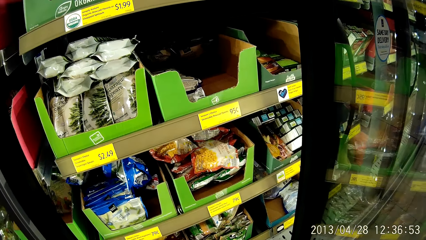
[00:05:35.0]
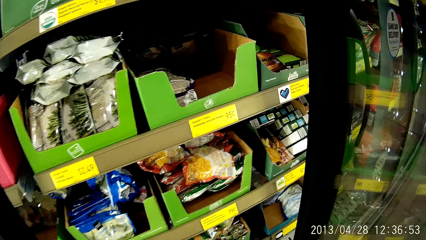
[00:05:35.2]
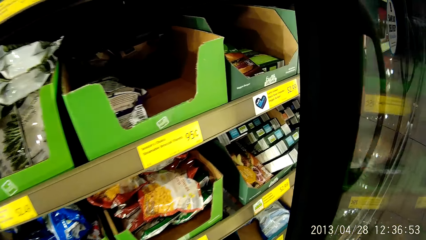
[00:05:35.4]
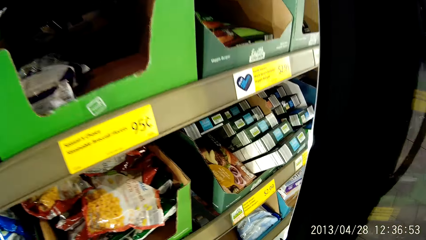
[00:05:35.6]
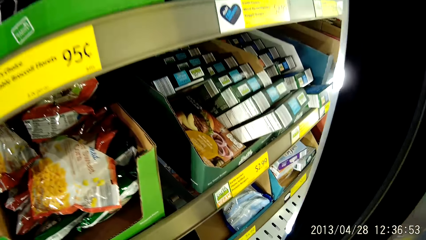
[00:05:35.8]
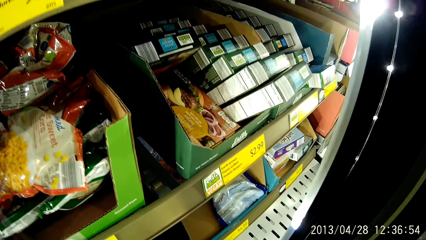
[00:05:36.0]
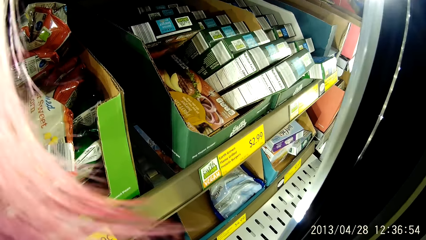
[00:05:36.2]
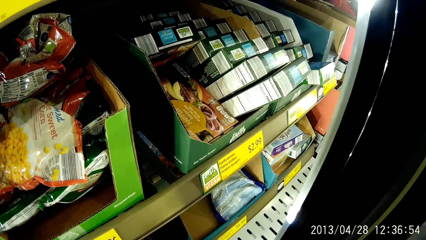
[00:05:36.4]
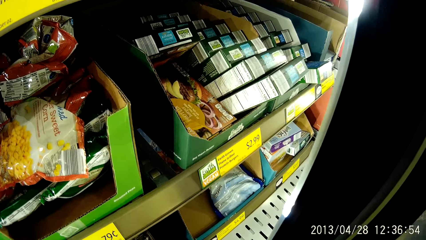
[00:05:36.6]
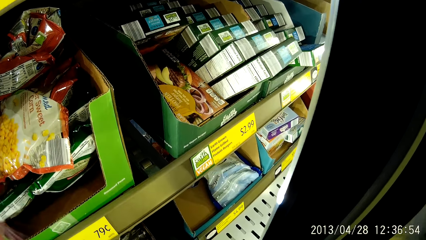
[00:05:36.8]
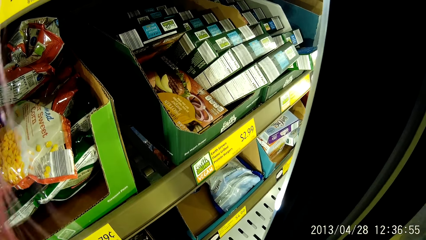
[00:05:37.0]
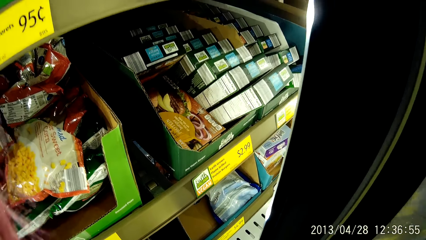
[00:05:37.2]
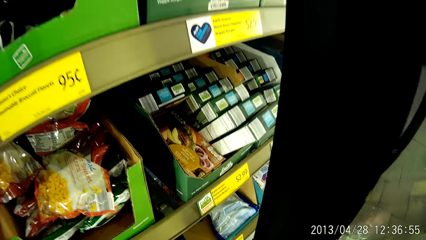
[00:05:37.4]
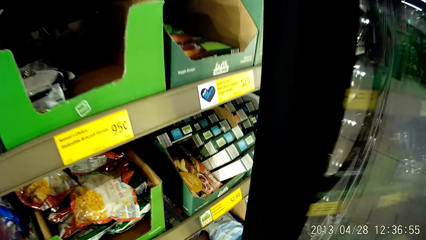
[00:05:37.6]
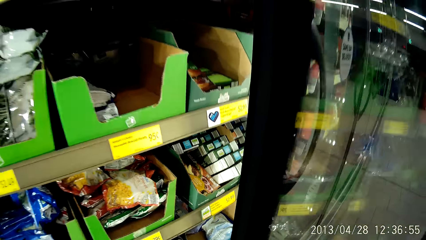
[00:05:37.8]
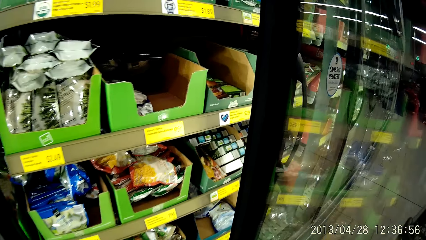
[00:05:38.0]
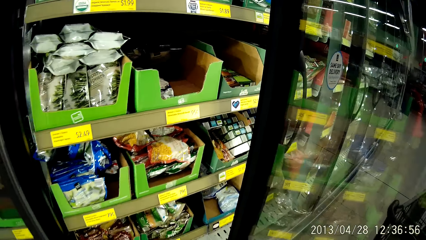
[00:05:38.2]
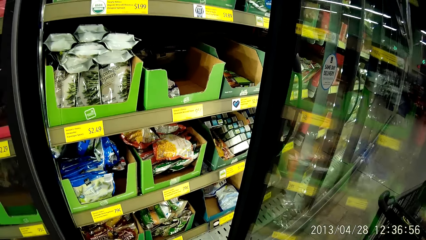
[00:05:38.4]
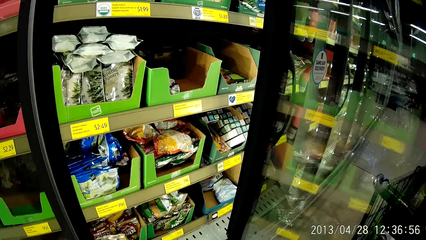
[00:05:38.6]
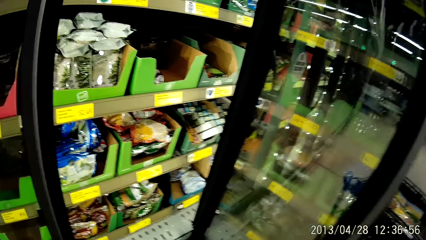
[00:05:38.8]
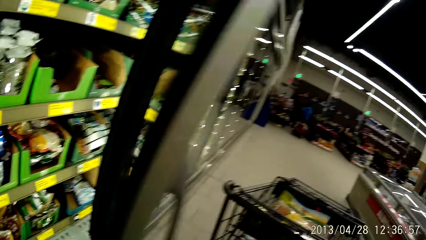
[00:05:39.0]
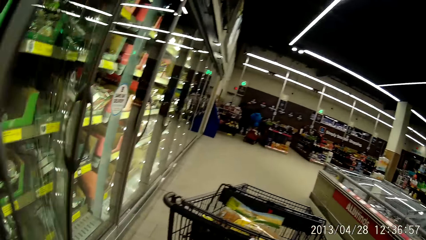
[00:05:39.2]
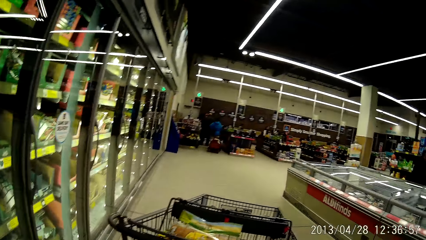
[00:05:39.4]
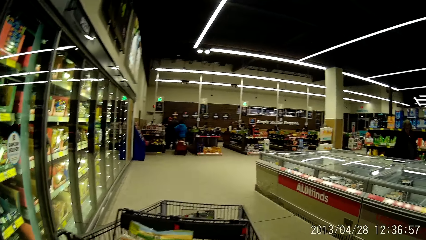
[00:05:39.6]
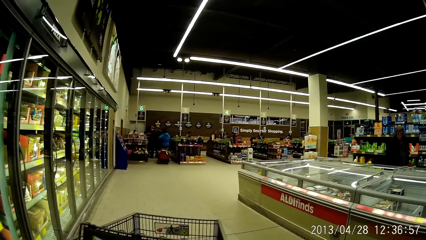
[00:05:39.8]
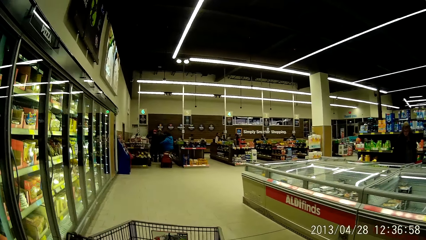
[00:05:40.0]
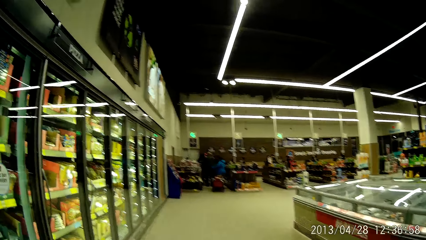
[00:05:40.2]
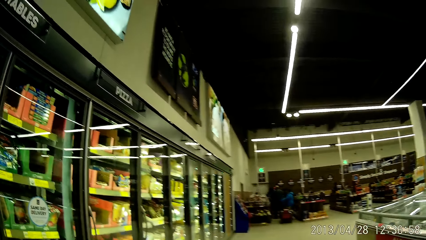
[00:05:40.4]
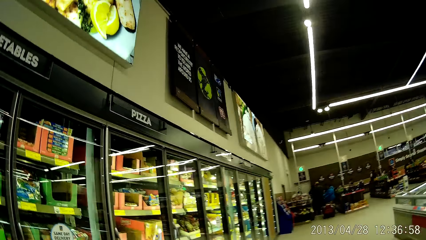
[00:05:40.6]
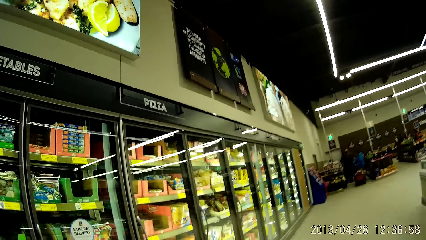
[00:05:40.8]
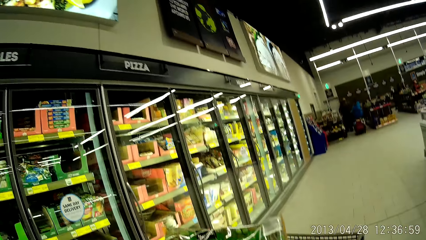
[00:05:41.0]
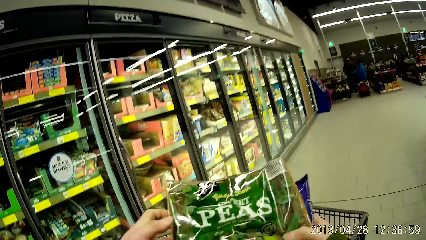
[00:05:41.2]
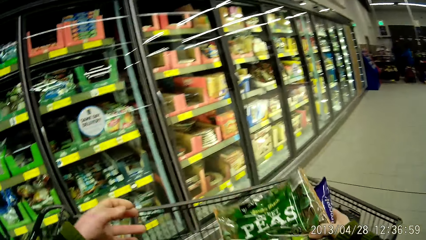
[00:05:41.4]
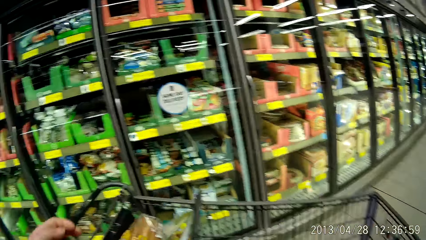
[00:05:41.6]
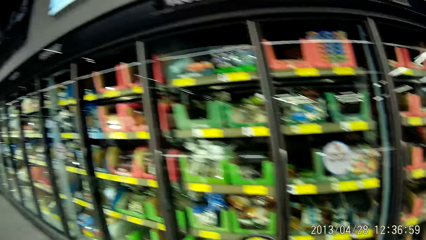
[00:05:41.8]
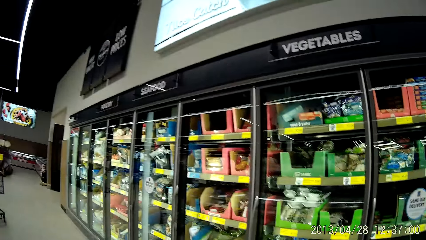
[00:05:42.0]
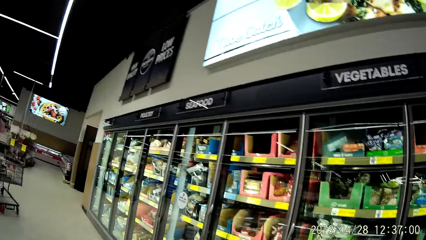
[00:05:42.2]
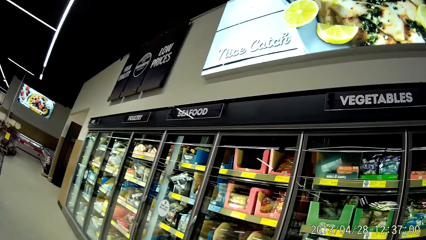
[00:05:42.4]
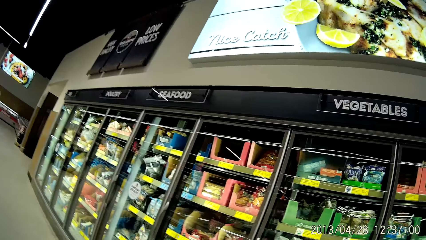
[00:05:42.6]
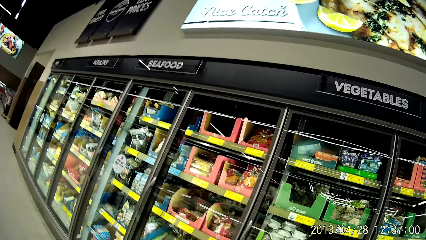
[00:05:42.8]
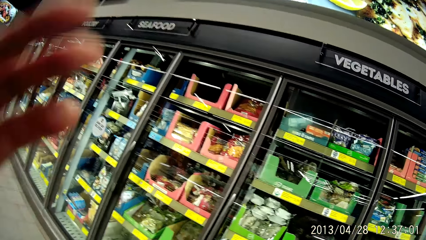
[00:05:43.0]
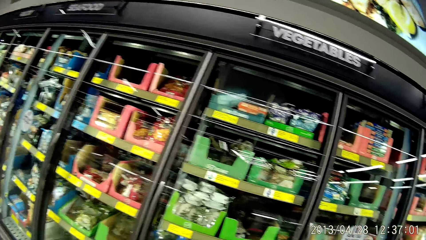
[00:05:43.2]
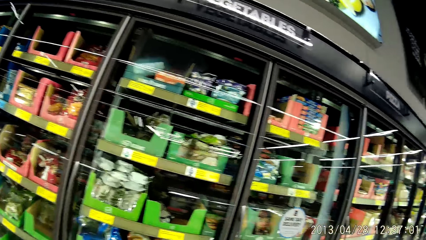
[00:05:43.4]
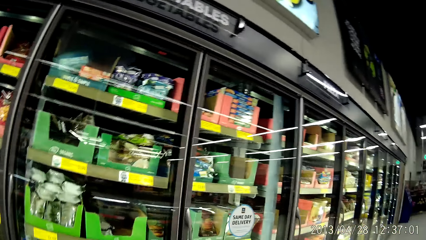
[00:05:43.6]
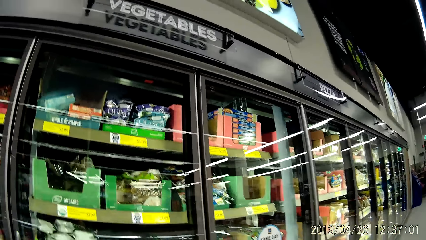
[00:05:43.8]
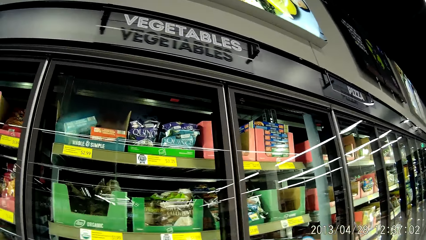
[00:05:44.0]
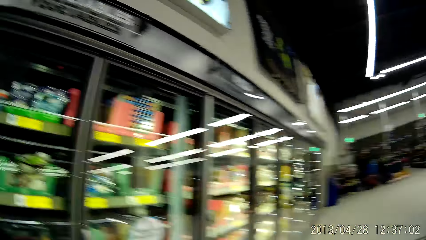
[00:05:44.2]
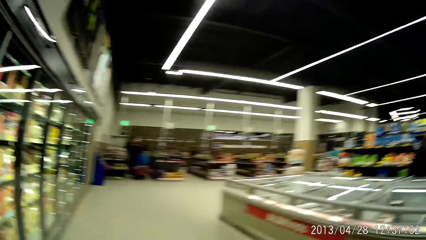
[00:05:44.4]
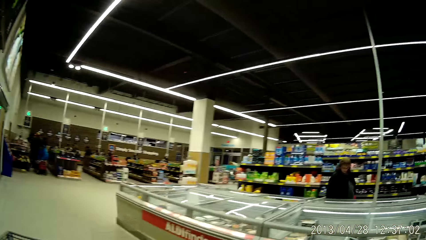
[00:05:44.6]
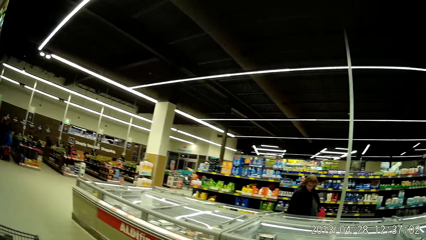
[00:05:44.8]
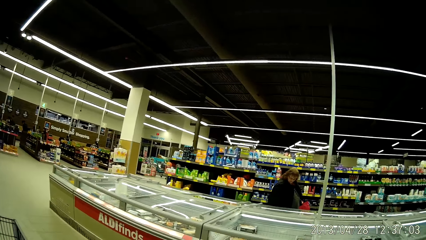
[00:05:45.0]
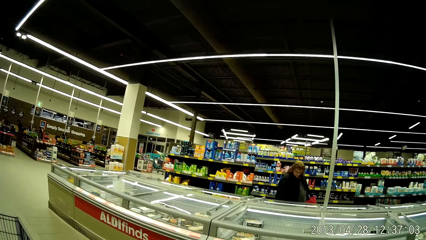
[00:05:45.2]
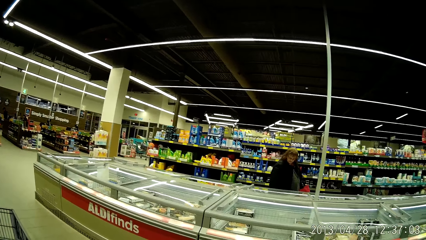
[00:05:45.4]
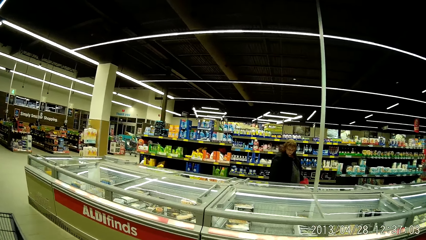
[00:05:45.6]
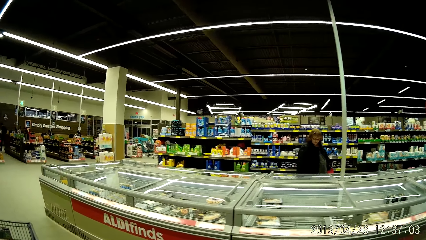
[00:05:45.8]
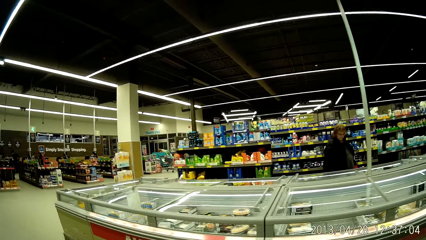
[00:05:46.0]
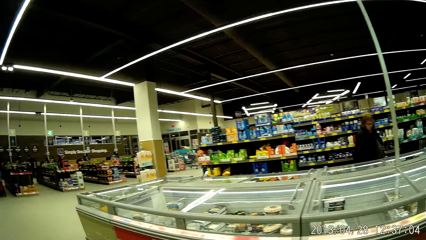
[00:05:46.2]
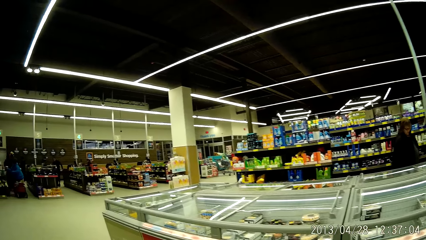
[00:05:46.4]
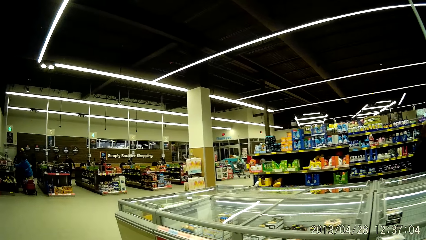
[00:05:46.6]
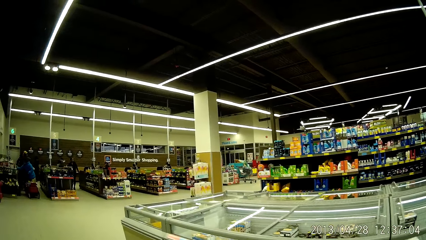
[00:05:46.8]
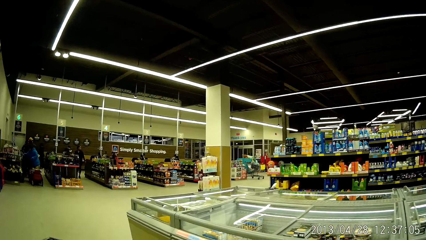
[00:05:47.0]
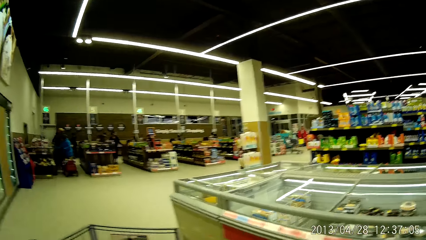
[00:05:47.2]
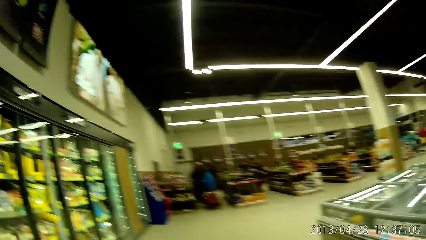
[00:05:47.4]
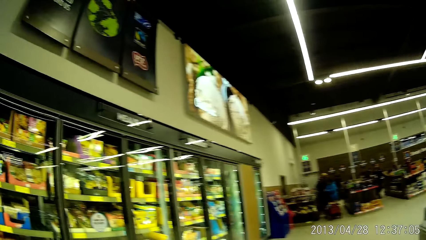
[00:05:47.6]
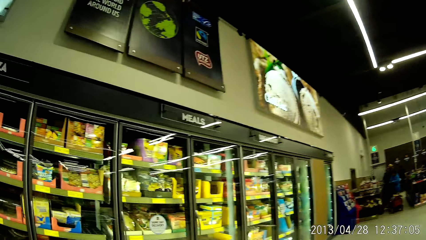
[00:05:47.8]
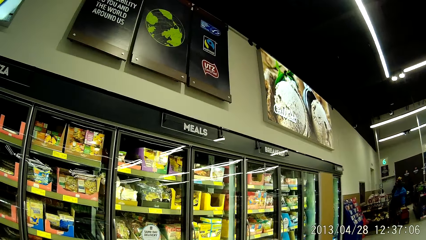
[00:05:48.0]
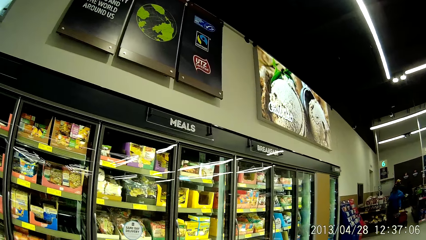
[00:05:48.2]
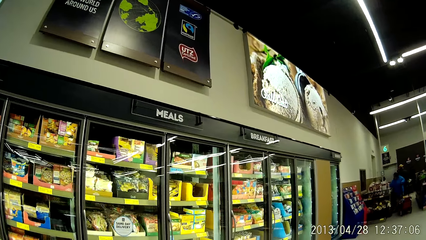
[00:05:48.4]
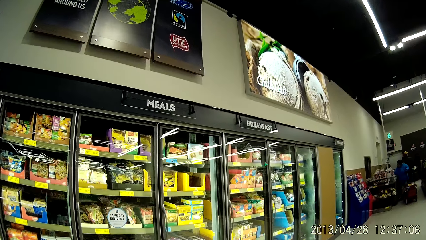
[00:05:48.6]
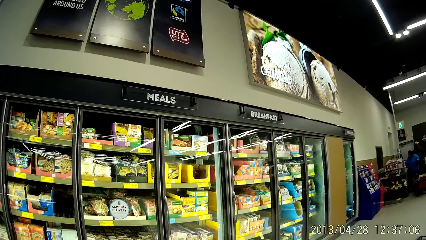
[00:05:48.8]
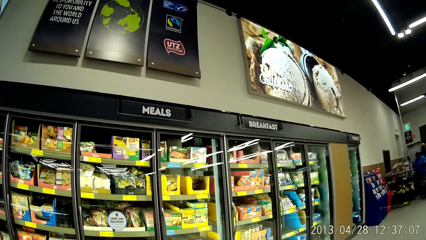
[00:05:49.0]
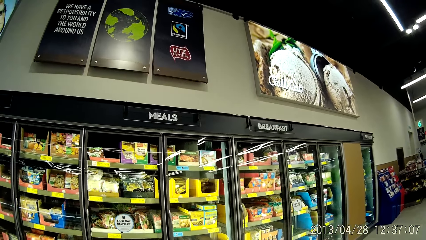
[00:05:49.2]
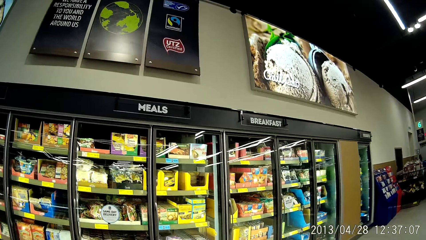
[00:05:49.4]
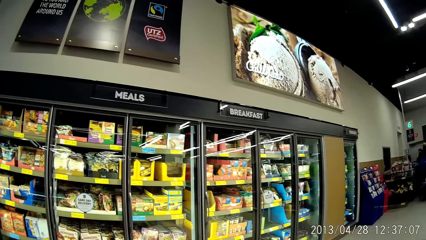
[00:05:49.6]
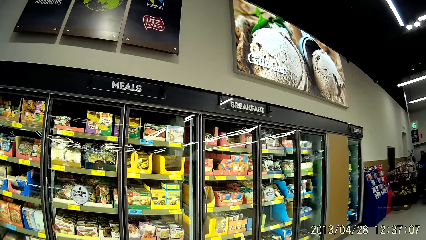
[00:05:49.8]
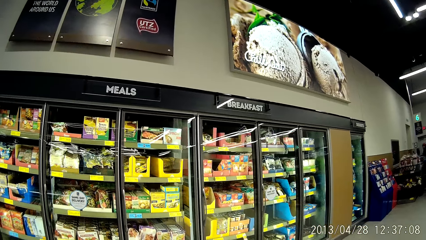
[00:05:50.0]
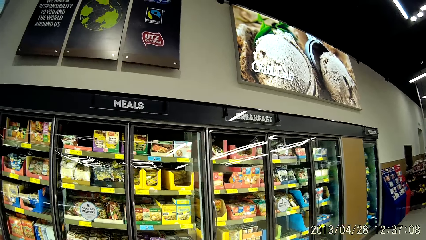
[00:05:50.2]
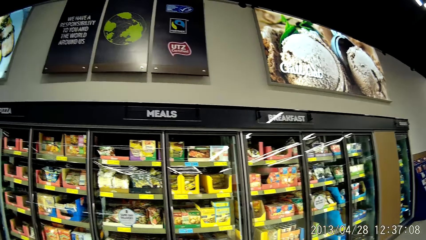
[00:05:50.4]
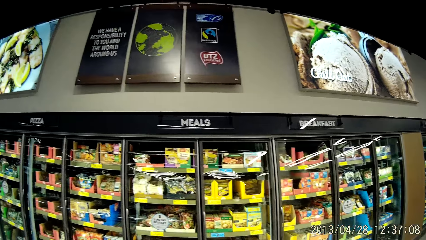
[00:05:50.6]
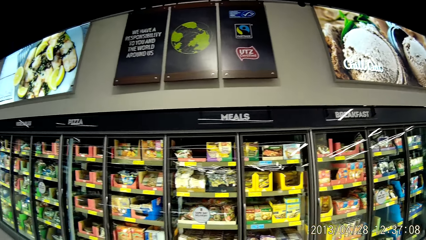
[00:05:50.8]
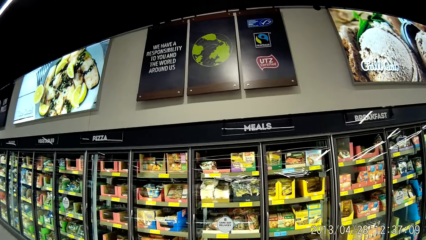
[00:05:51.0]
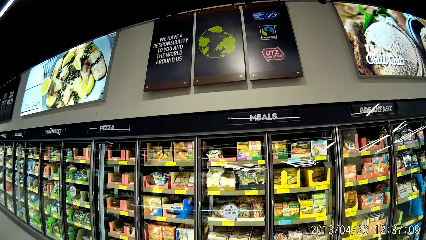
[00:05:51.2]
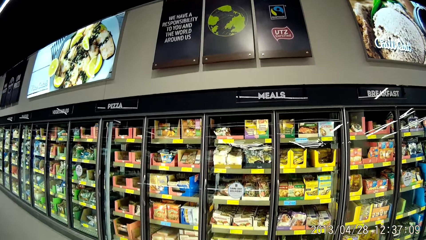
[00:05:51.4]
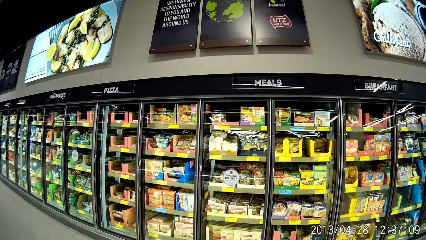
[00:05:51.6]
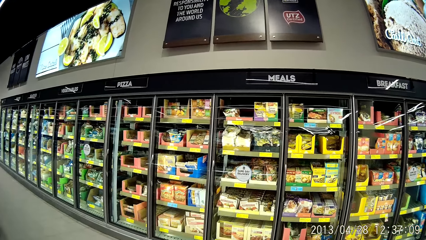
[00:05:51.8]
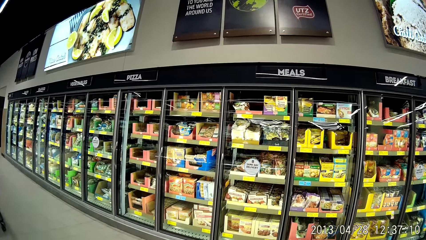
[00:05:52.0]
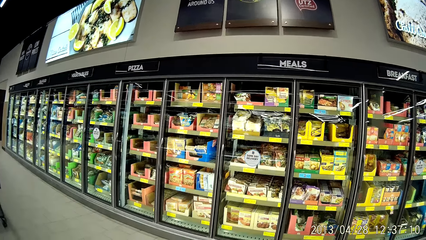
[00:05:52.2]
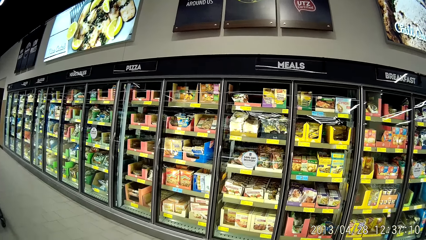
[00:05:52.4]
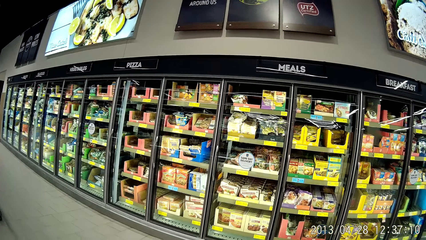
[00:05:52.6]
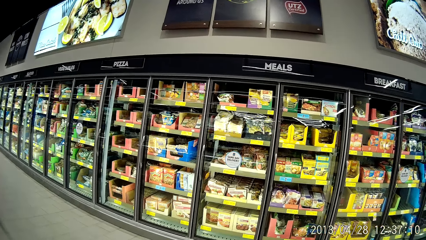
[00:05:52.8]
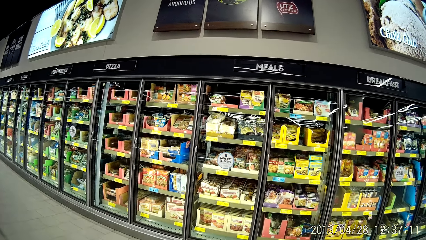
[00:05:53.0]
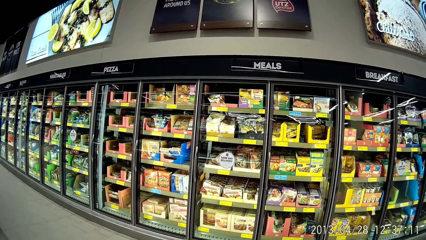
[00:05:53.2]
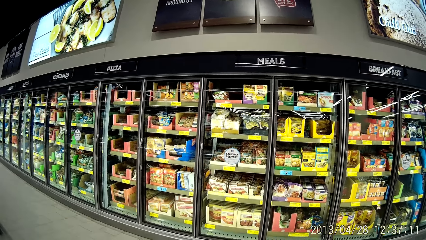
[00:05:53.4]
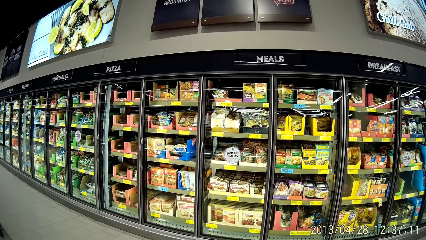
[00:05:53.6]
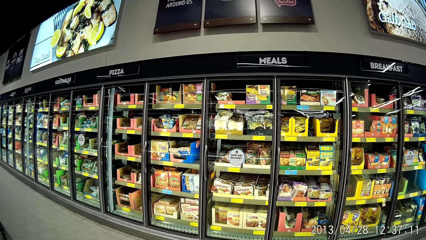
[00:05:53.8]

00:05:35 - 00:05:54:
The camera wearer moves closer to some packets of vegetables in the refrigerator. She looks at the food in the shelves. She closes the refrigerator with her hand. She drops the packs of vegetables into the shopping cart with her right hand. She looks around the supermarket. She moves forward in the grocery store with the shopping cart. She looks at a woman. She looks at the shelves.
